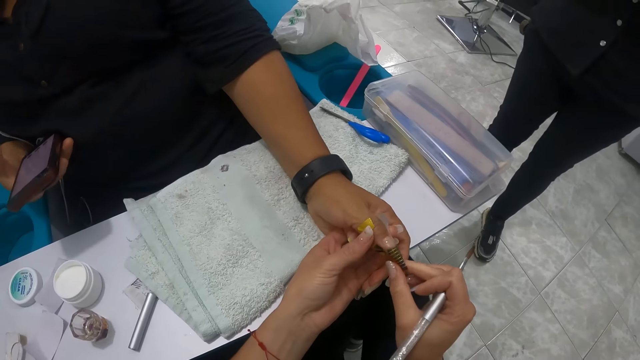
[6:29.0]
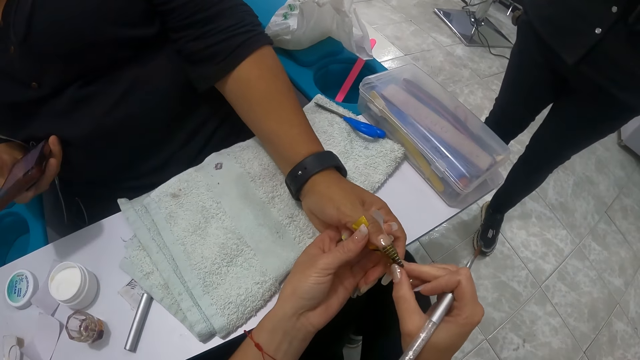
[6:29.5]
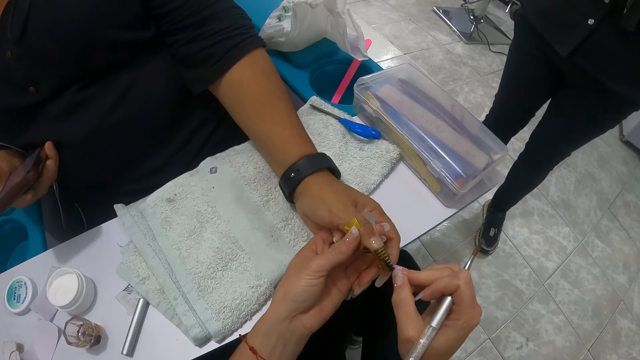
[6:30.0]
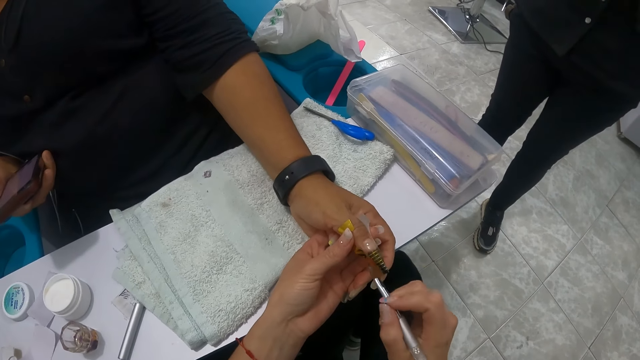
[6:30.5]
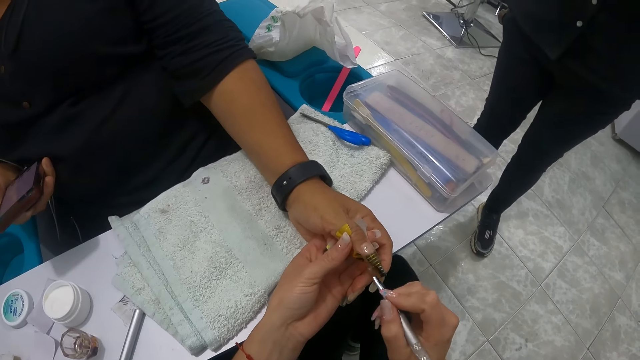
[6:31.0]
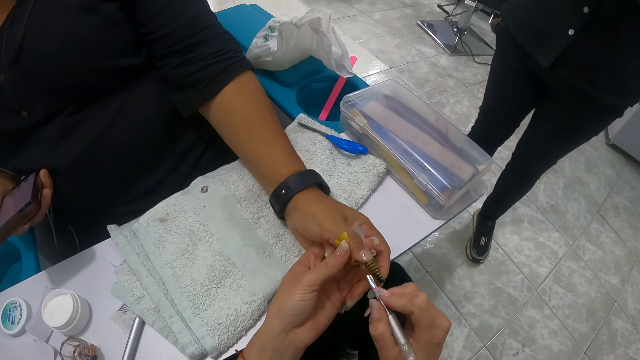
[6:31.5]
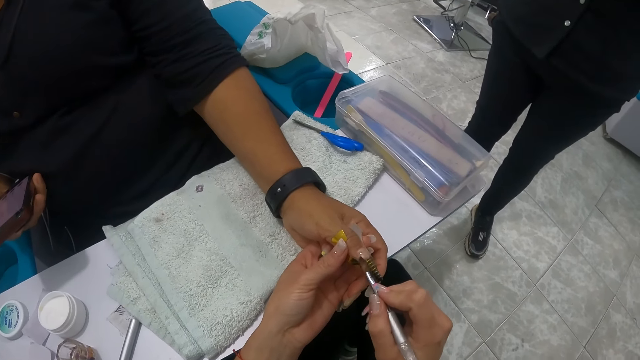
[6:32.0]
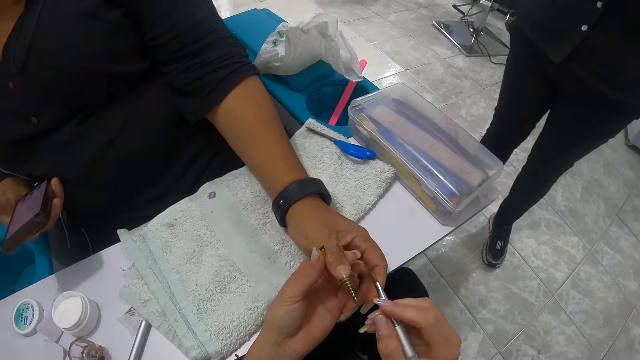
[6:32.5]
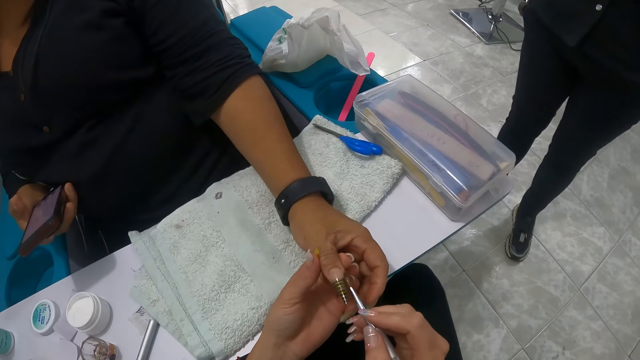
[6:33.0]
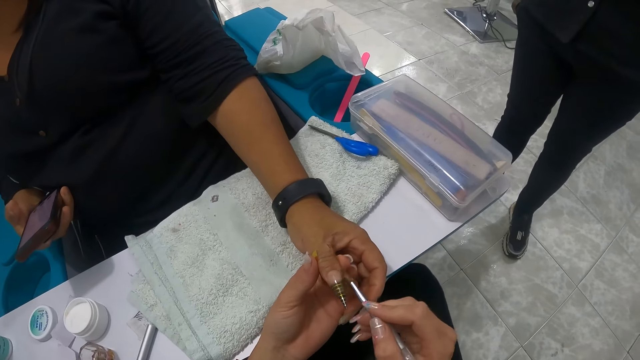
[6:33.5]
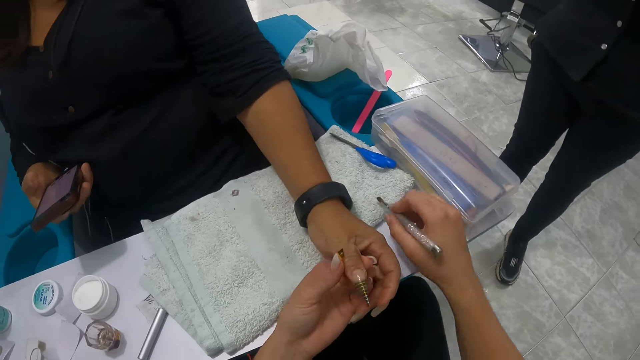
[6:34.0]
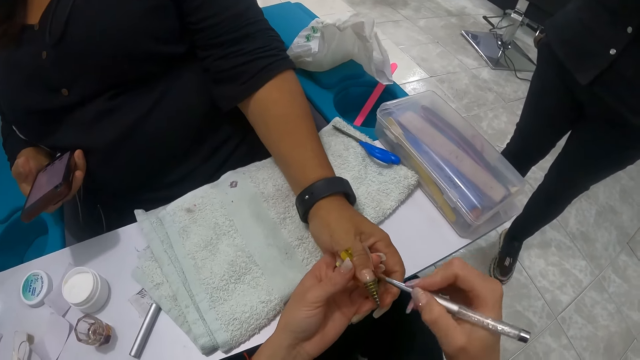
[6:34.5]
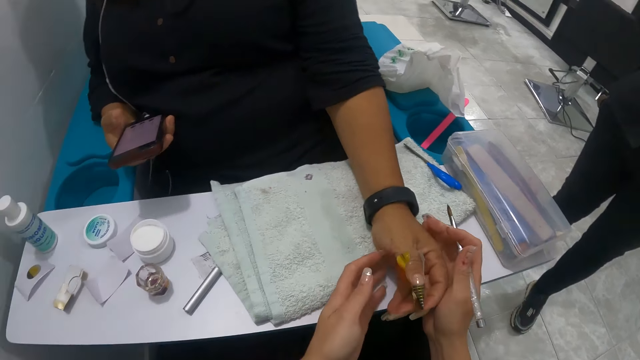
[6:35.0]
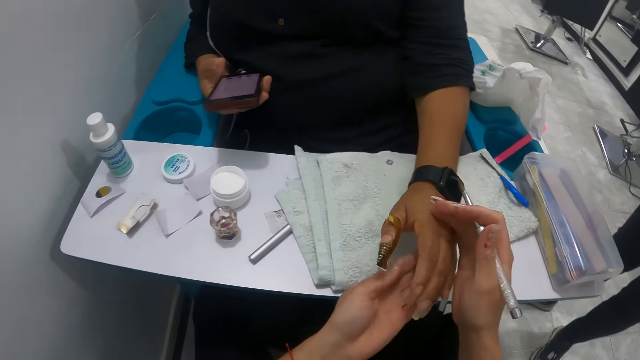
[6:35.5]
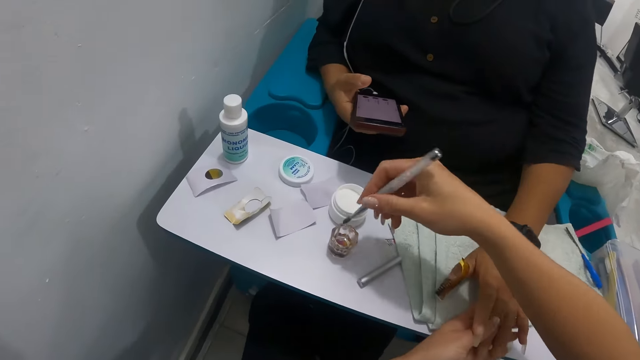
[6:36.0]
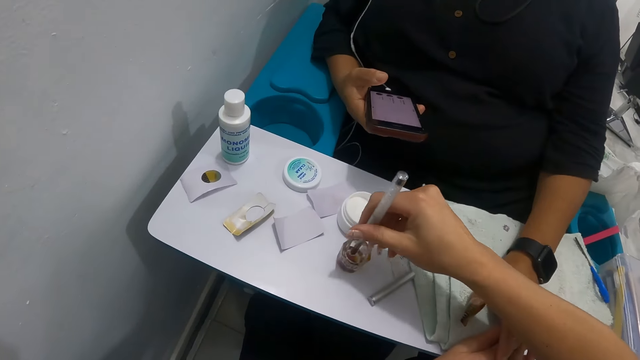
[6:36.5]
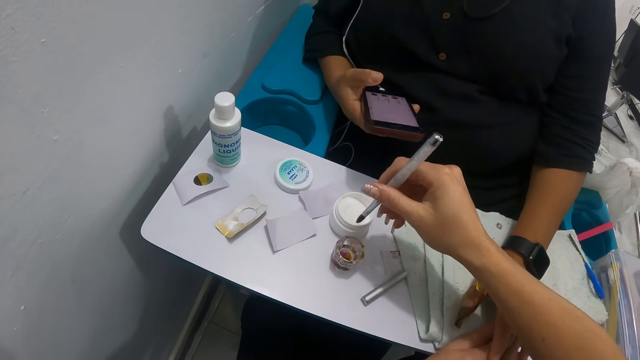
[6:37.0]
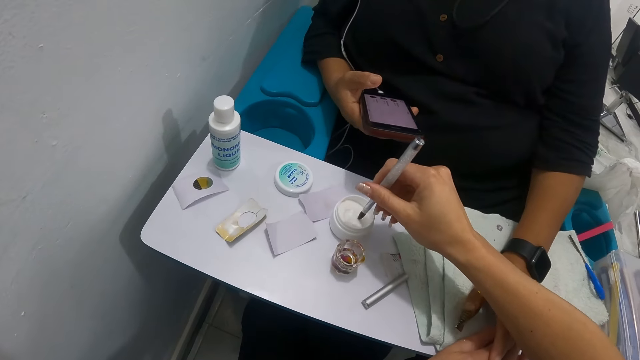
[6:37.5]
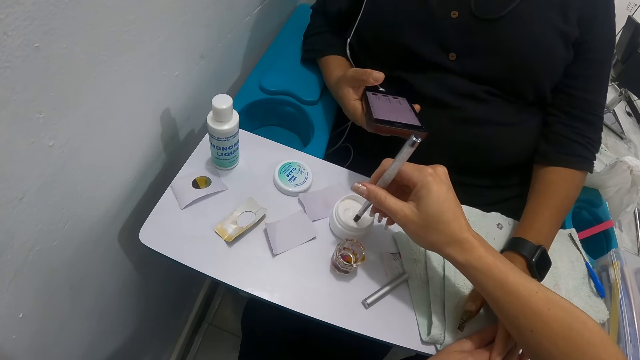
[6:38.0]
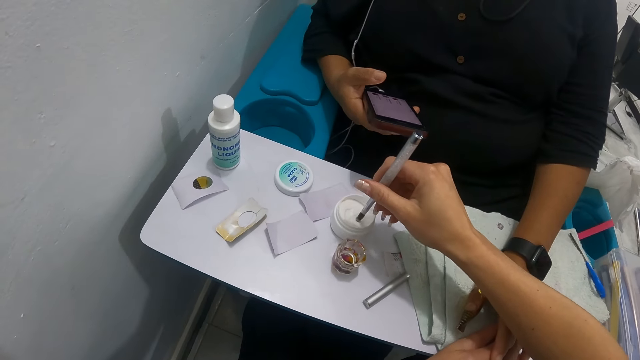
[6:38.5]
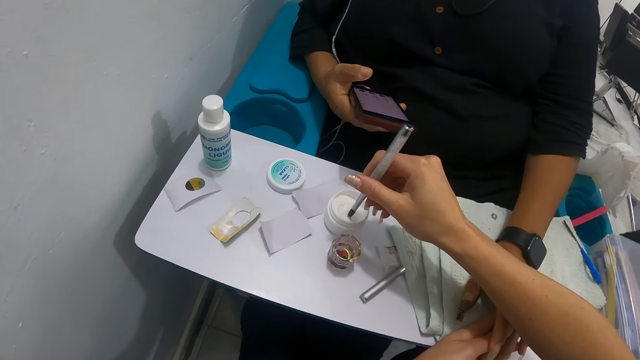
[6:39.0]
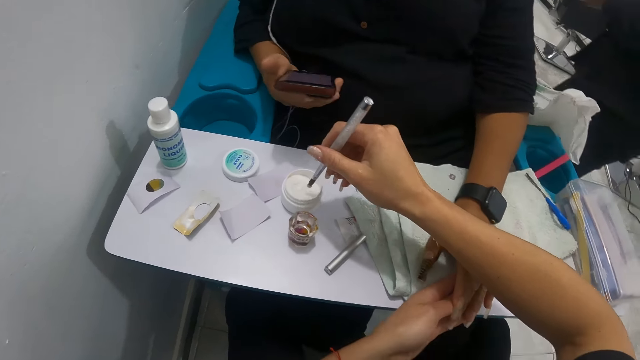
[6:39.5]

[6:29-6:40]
The camera wearer adjusts the tip extension form on the thumb of the woman with her right hand. She applies acrylic powder onto the tip extension form on the thumb of the woman with the nail brush in her right hand. She wipes the nail brush on the white towel on the arm rest. She turns the woman's hand. She dips the nail brush into the nail liquid cup on the arm rest with her right hand. She slides the nail brush on the nail liquid cup with her right hand. She dips the nail brush into the acrylic powder box with her right hand.

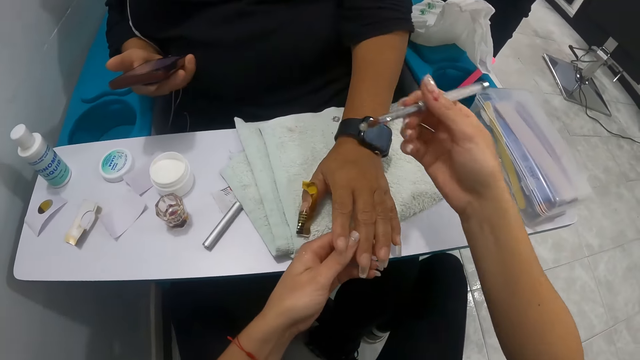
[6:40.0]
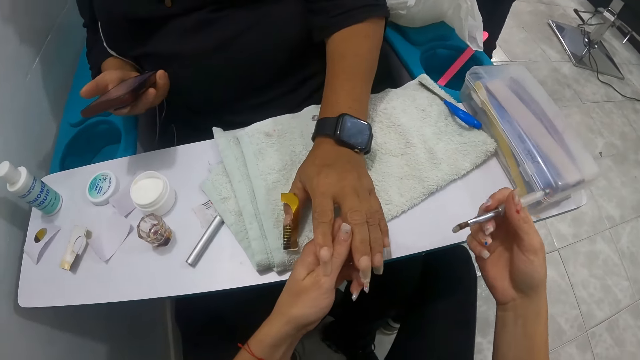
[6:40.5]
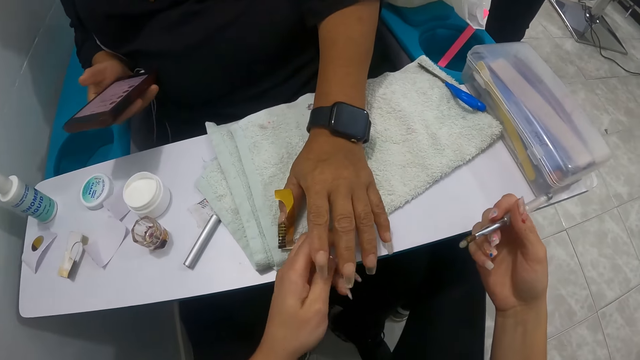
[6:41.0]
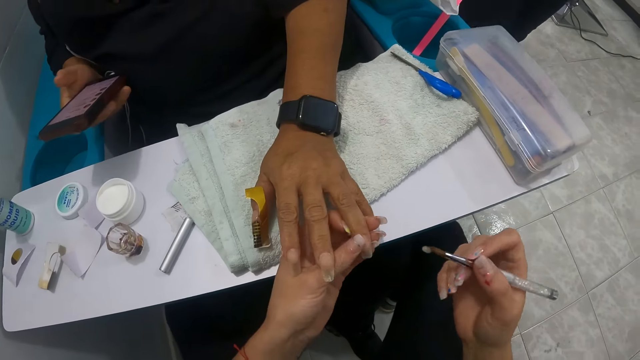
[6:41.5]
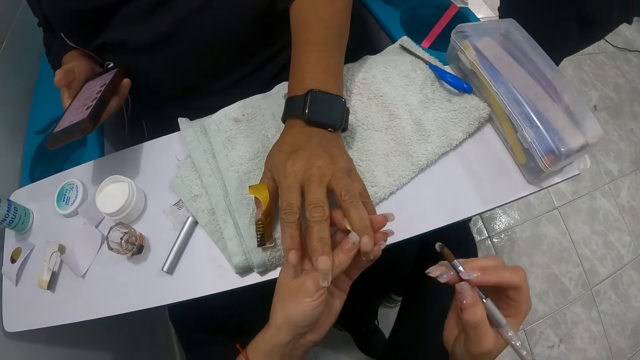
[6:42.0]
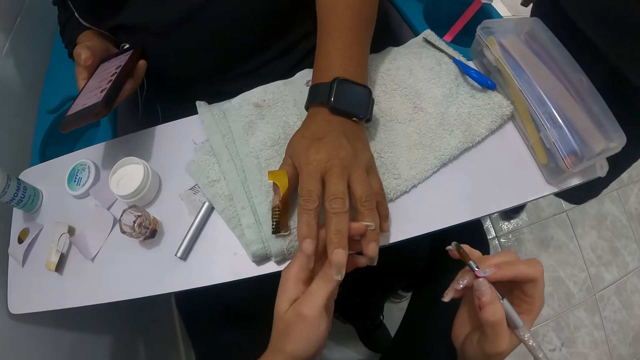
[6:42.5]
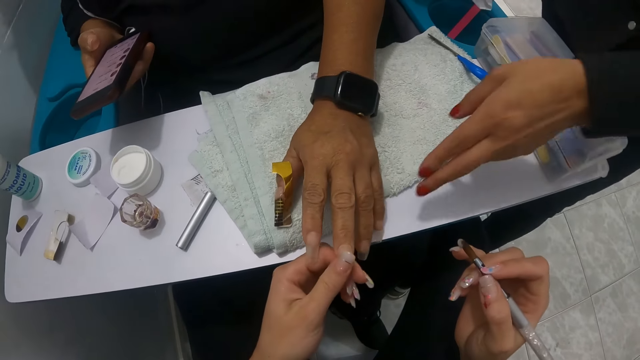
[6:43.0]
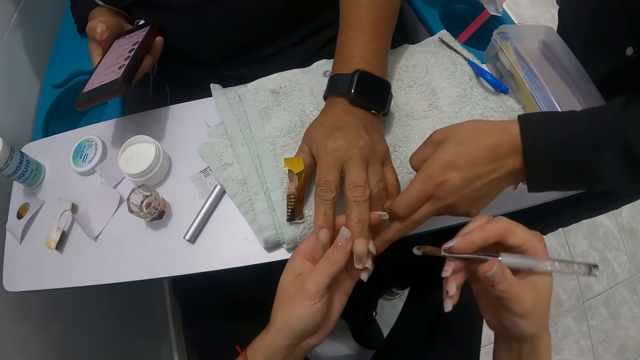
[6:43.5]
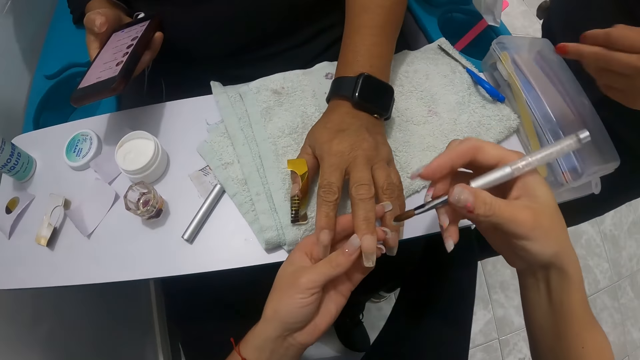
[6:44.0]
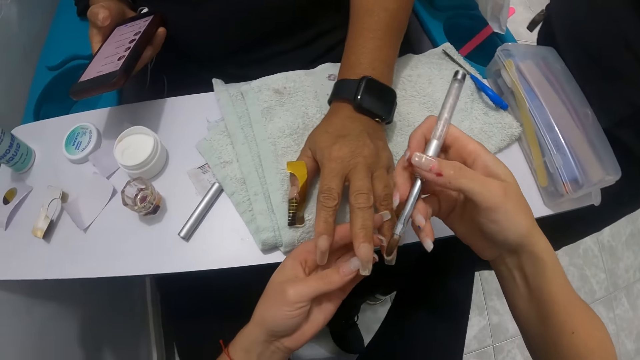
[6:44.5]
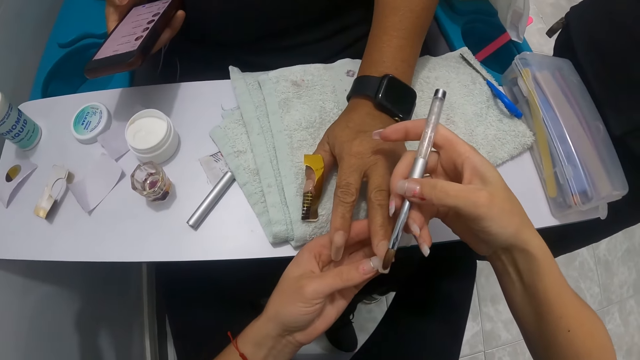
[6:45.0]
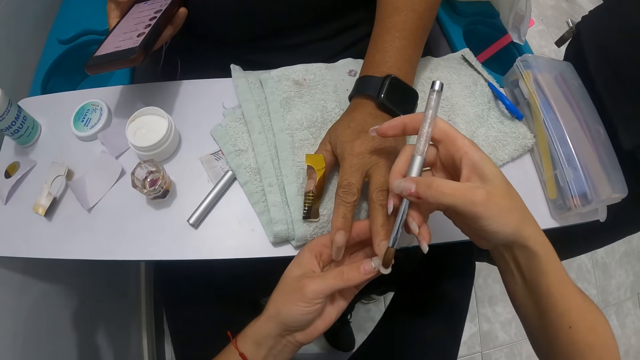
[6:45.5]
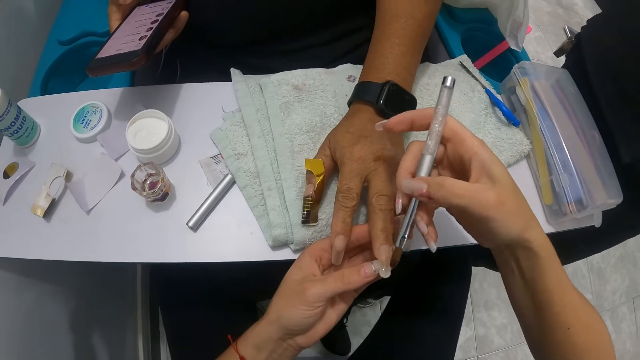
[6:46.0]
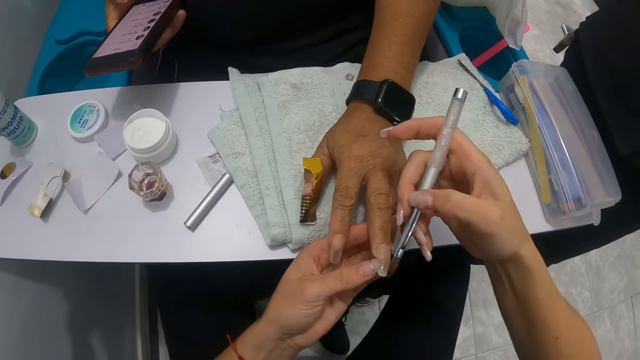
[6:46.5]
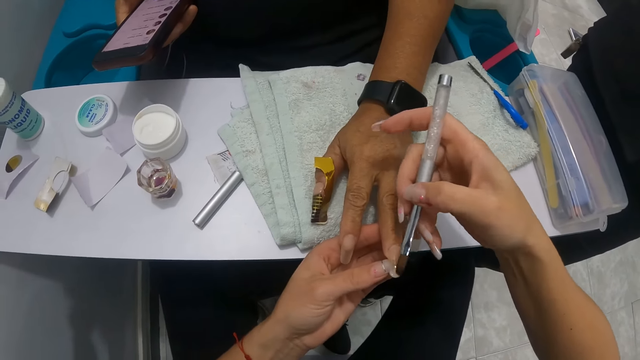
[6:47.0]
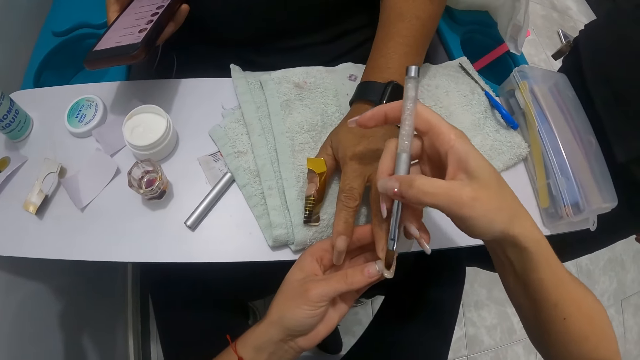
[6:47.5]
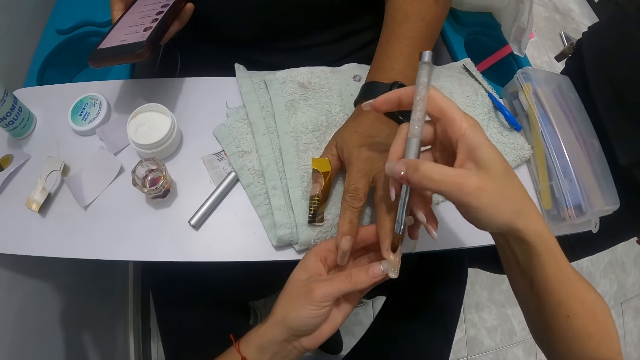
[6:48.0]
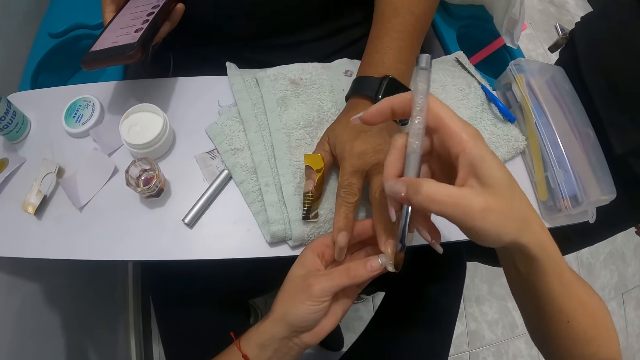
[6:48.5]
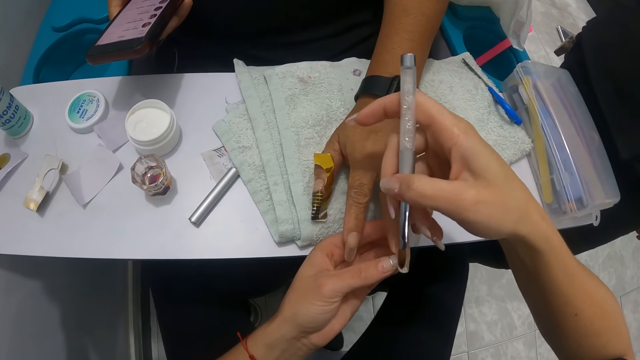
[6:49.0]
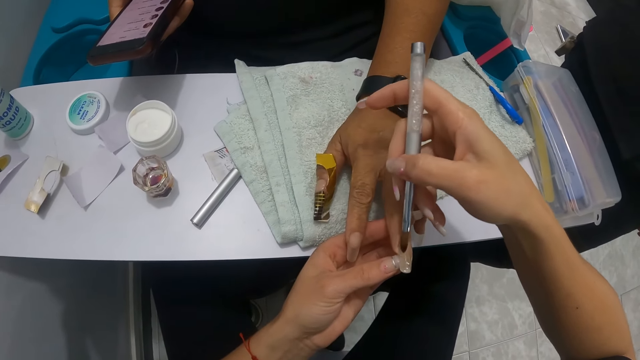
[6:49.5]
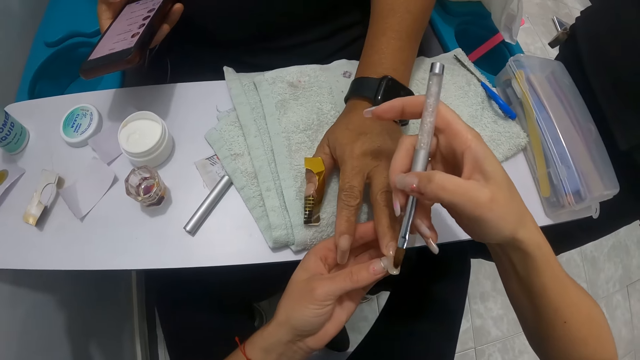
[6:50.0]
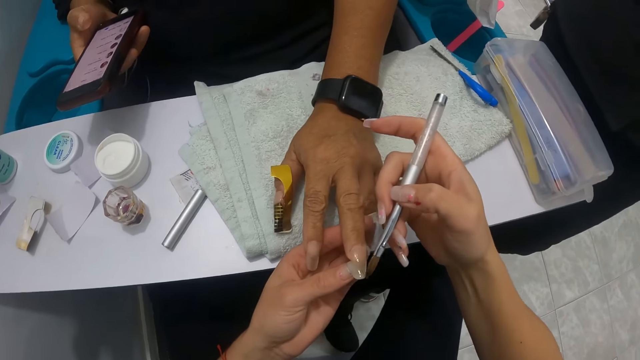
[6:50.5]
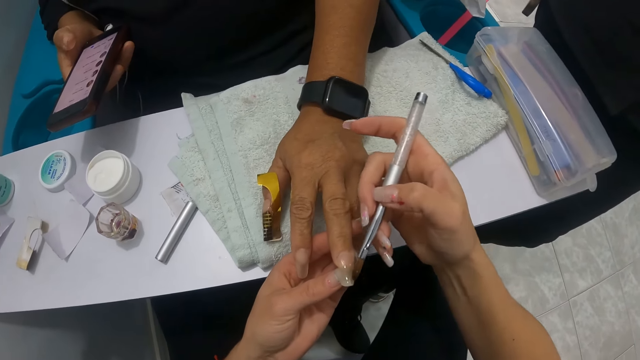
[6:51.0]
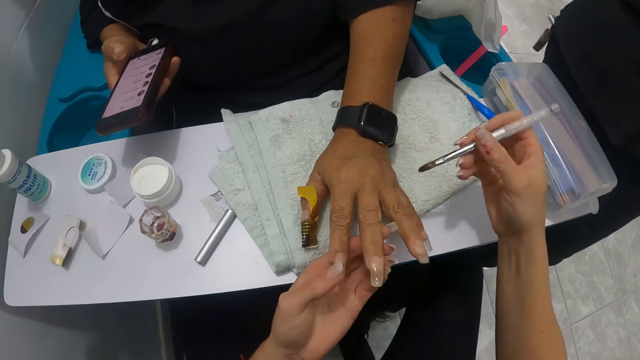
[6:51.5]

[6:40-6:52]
The camera wearer holds a woman's finger. She examines the fingers of the woman. Another woman points a finger to the camera wearer with her right hand. The camera wearer applies acrylic powder onto the fingernail of the first woman with the nail brush in her right hand.
